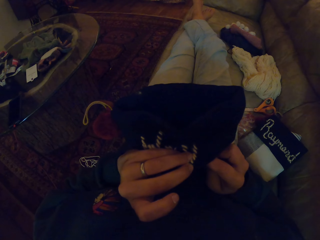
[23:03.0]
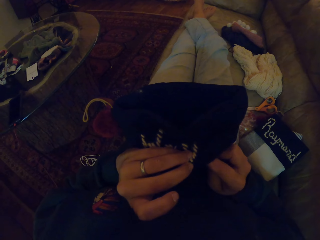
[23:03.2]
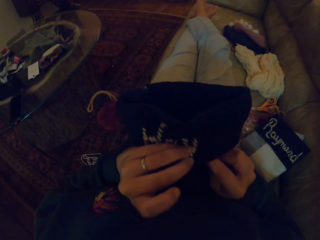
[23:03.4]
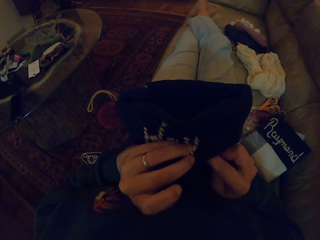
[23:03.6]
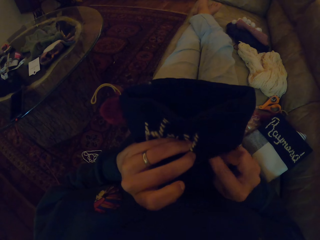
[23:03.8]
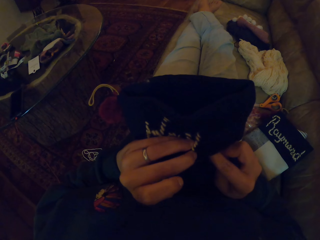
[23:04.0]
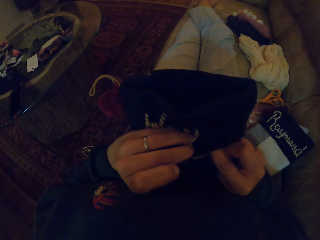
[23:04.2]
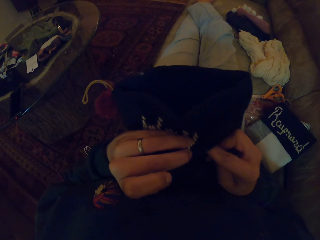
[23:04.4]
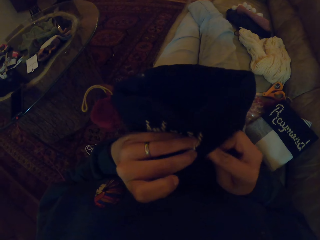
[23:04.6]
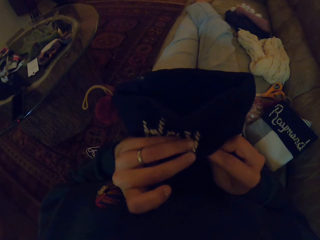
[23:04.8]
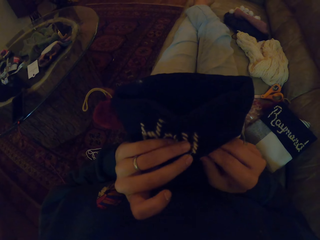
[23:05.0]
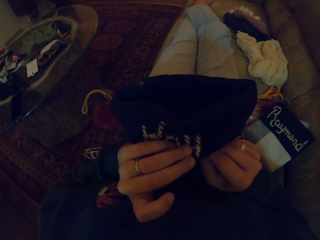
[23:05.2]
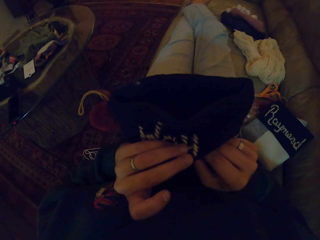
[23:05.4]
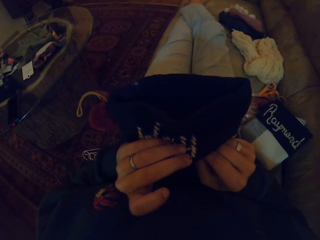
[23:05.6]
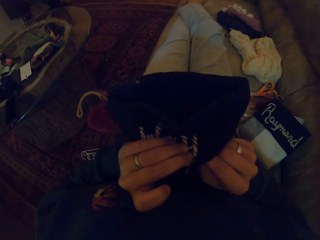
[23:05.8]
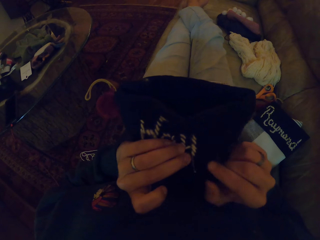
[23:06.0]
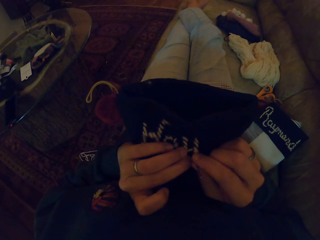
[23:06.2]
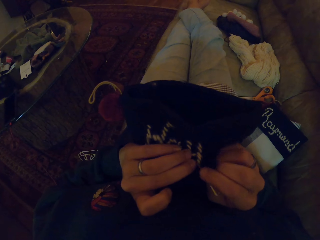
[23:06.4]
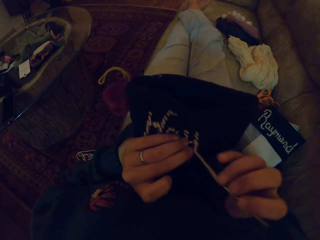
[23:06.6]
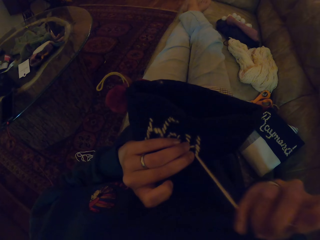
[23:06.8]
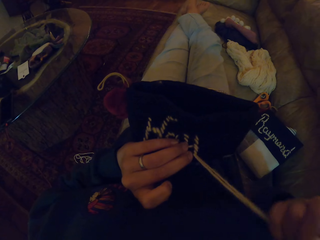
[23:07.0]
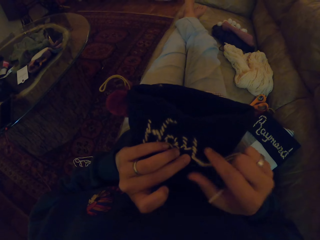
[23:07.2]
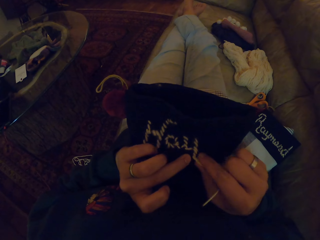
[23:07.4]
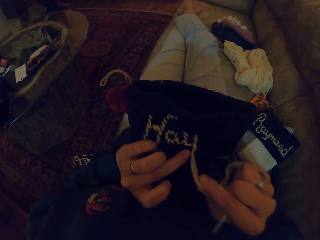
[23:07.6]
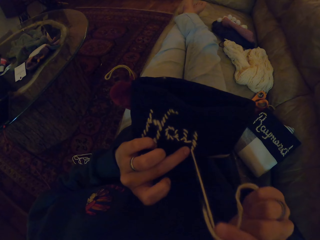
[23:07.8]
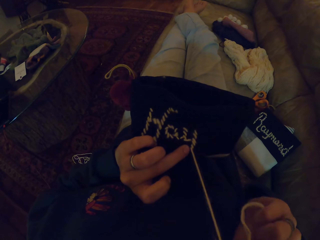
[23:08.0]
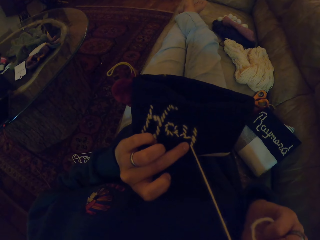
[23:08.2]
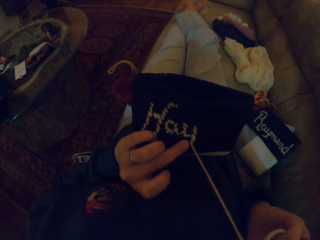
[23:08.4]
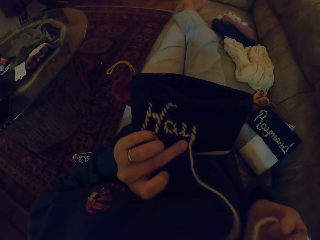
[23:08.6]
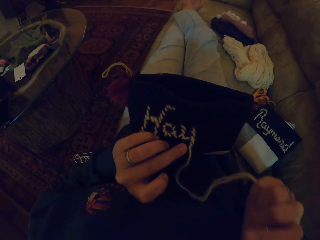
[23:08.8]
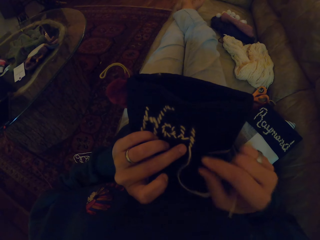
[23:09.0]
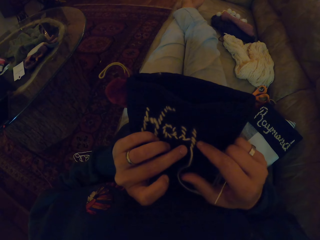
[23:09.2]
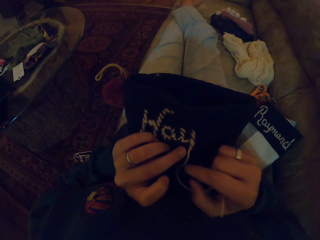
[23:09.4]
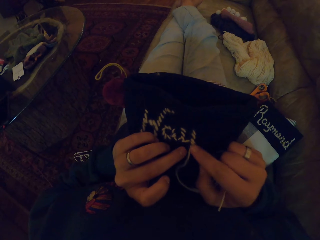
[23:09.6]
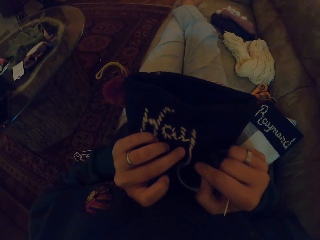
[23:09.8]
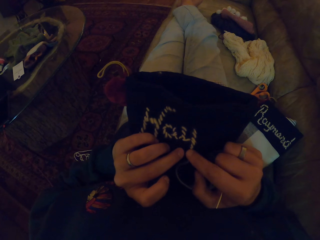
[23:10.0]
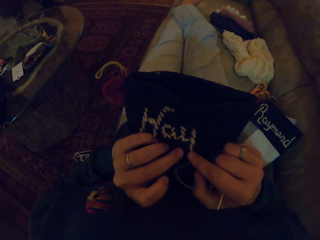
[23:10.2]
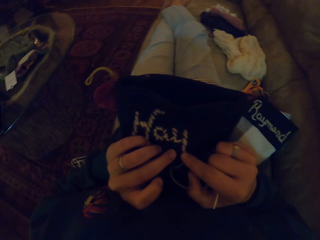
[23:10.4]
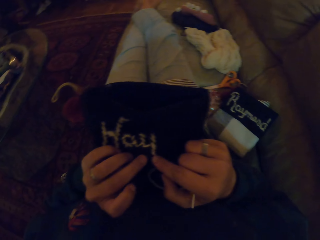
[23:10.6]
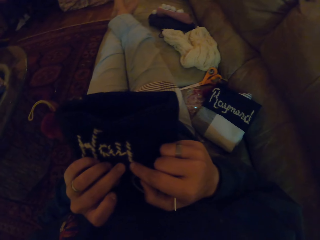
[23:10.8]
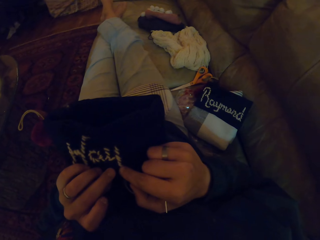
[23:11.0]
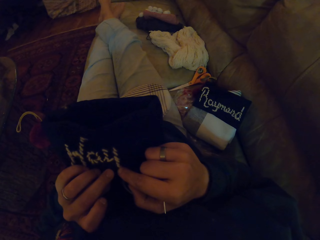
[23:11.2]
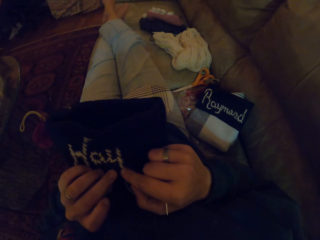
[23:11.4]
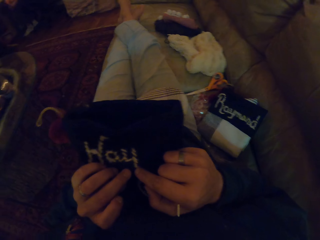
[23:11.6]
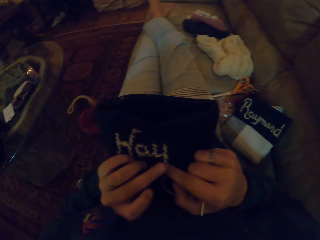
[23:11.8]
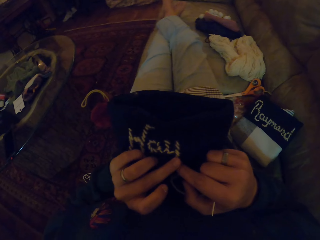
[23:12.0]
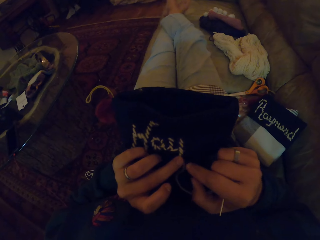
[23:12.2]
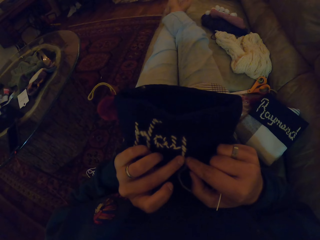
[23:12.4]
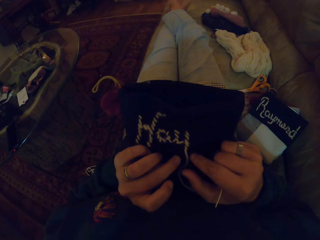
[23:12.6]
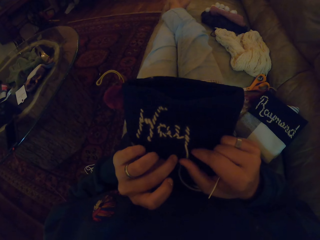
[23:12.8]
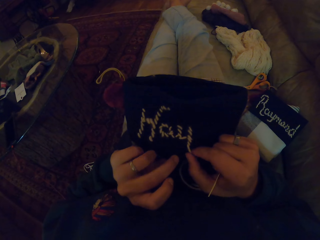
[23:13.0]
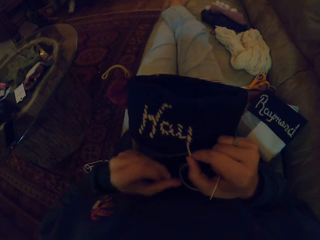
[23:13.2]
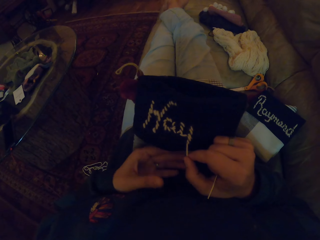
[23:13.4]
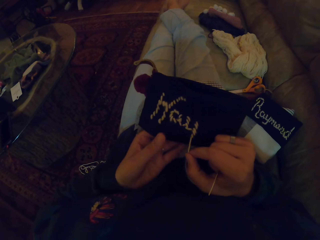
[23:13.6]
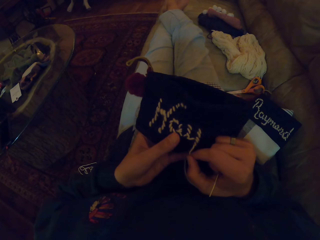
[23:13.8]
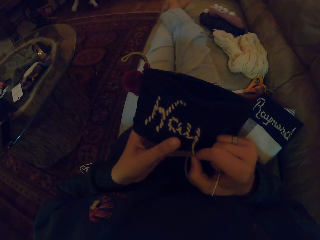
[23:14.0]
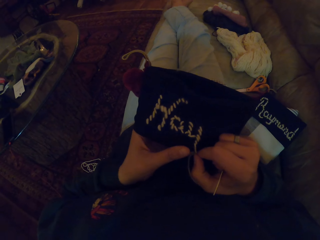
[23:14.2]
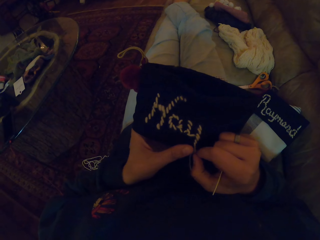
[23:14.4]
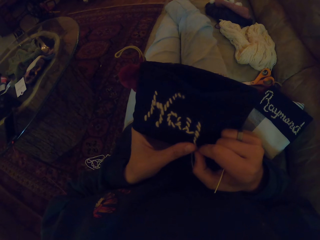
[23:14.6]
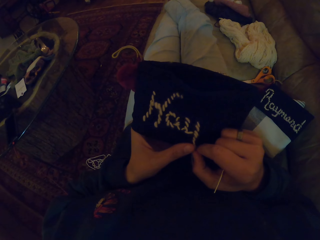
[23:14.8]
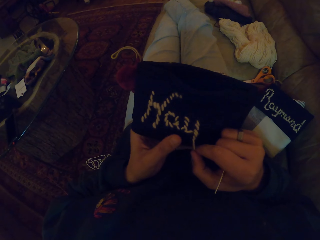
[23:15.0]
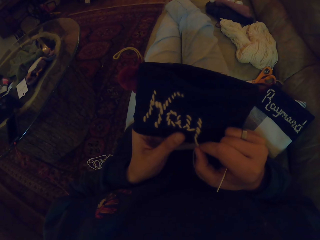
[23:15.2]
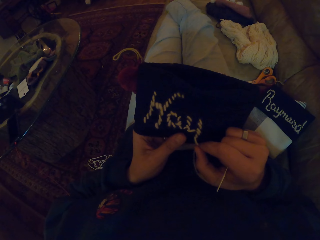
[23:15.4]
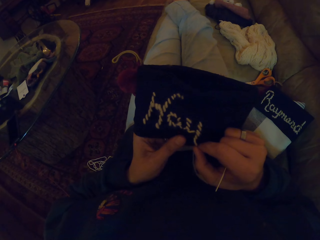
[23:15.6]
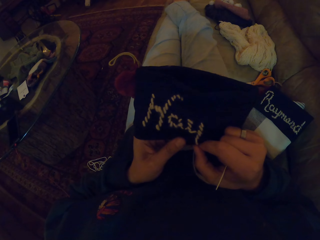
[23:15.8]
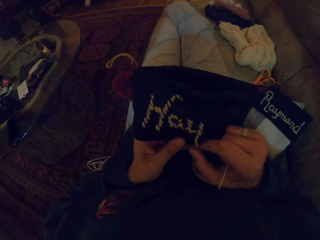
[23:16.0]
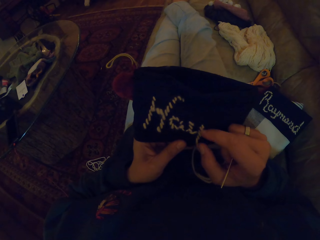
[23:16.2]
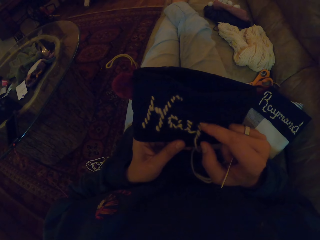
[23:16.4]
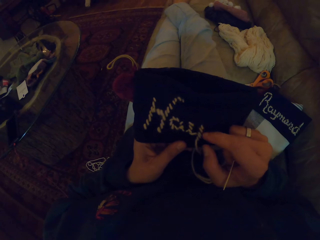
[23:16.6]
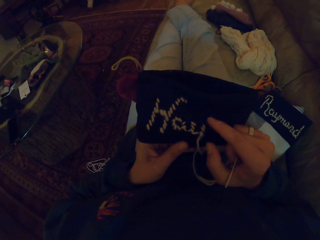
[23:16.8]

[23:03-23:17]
The camera wearer pulls the thread. She touches the thread with both hands. She holds the cloth with her left hand.

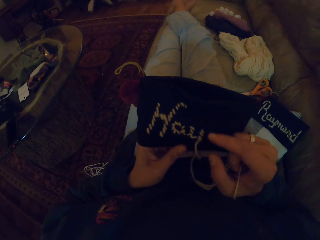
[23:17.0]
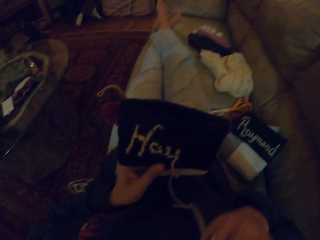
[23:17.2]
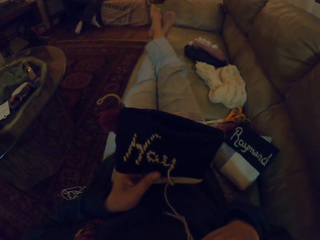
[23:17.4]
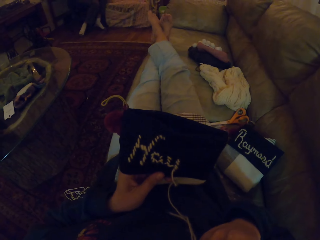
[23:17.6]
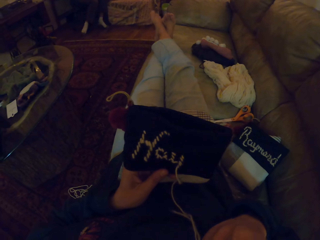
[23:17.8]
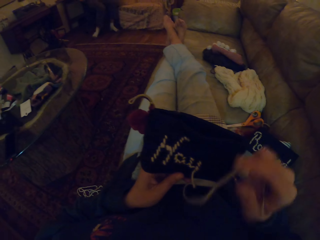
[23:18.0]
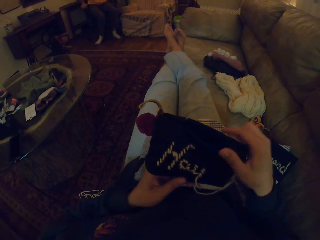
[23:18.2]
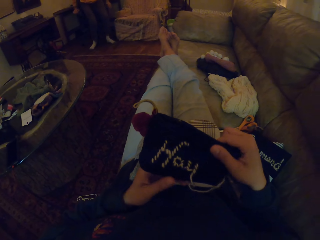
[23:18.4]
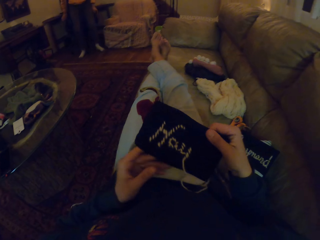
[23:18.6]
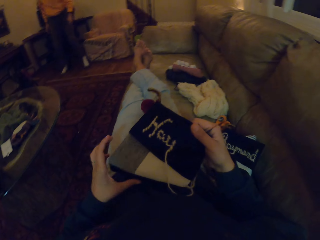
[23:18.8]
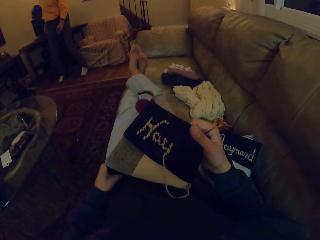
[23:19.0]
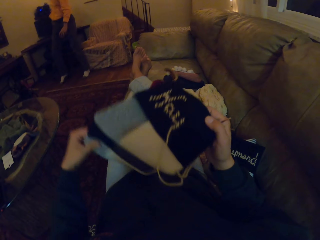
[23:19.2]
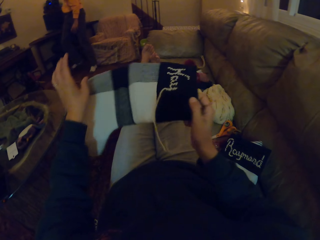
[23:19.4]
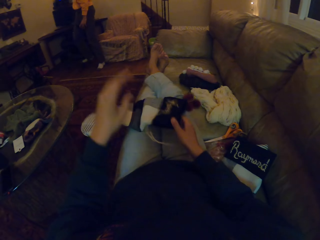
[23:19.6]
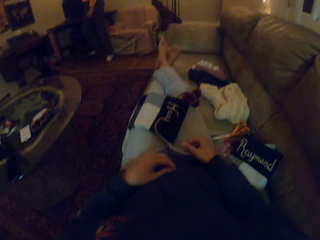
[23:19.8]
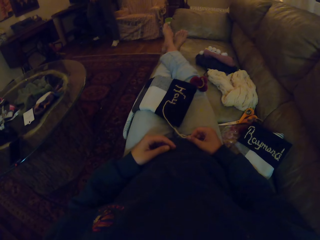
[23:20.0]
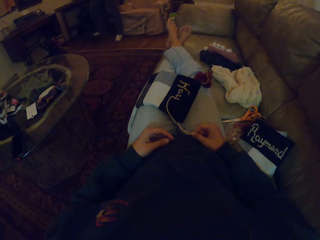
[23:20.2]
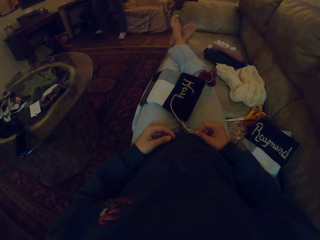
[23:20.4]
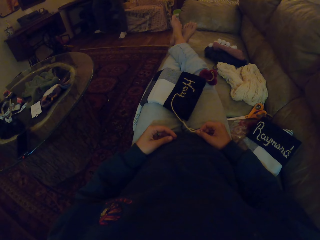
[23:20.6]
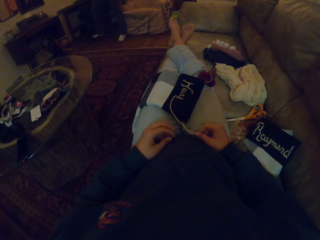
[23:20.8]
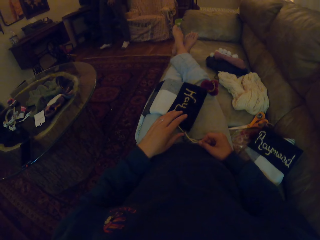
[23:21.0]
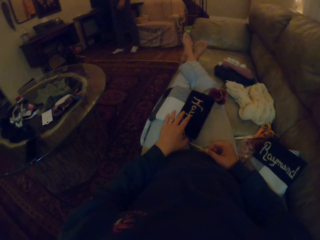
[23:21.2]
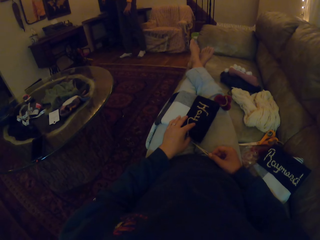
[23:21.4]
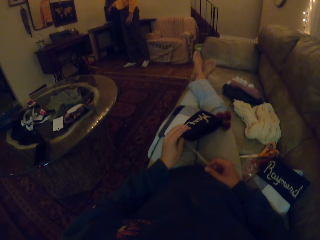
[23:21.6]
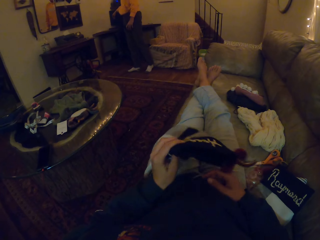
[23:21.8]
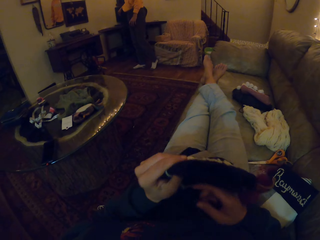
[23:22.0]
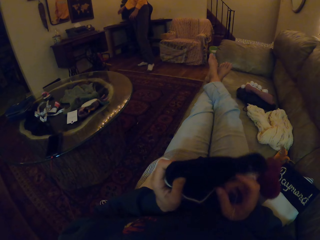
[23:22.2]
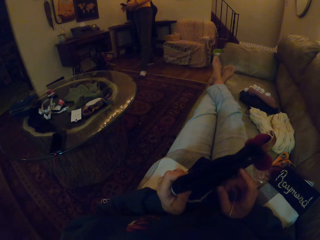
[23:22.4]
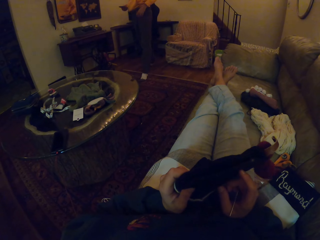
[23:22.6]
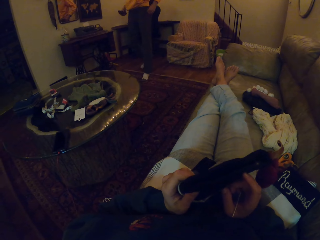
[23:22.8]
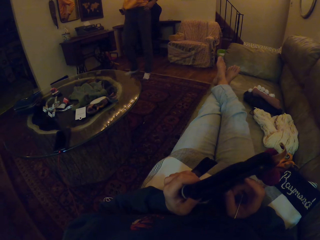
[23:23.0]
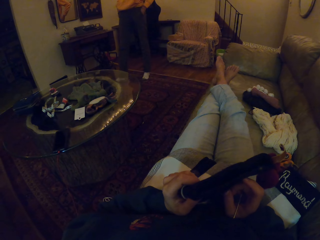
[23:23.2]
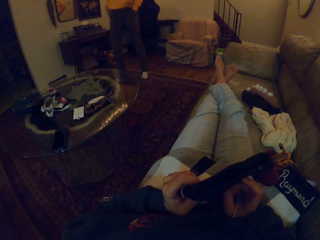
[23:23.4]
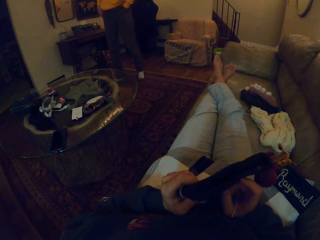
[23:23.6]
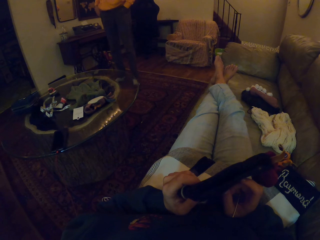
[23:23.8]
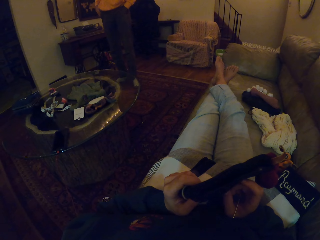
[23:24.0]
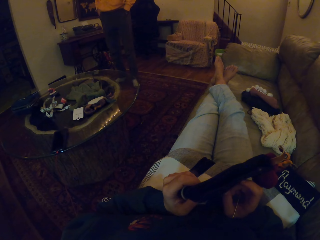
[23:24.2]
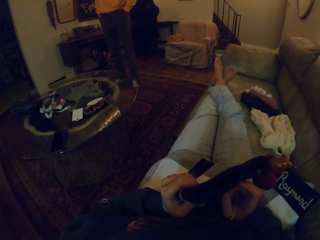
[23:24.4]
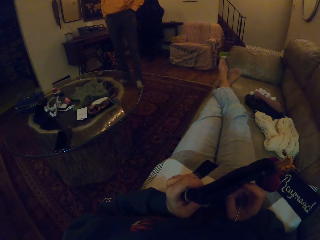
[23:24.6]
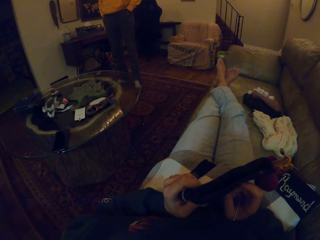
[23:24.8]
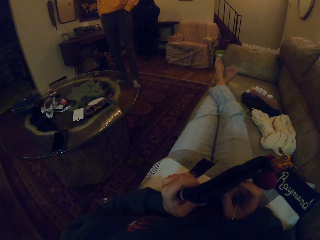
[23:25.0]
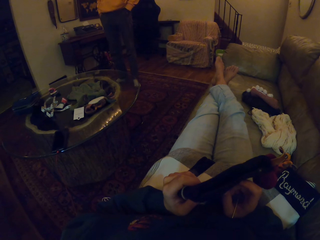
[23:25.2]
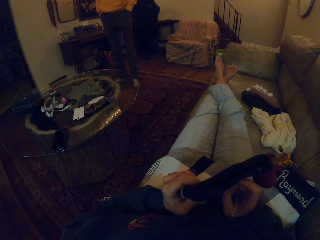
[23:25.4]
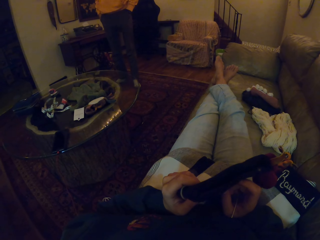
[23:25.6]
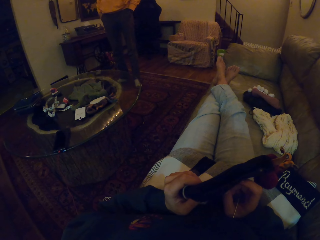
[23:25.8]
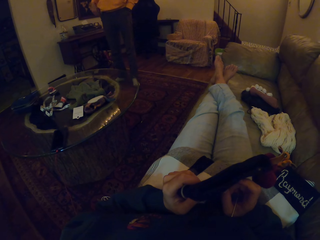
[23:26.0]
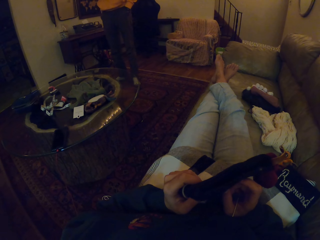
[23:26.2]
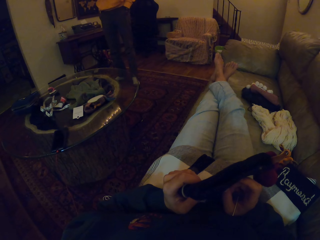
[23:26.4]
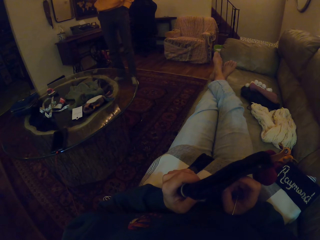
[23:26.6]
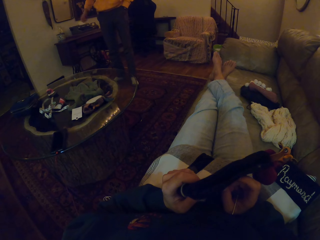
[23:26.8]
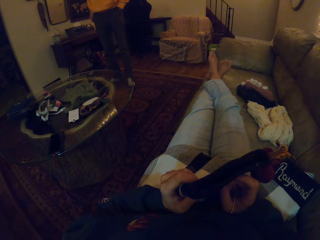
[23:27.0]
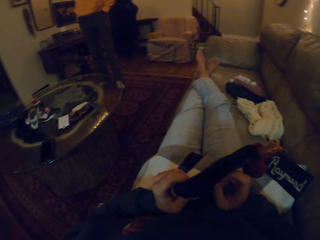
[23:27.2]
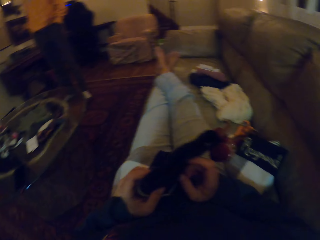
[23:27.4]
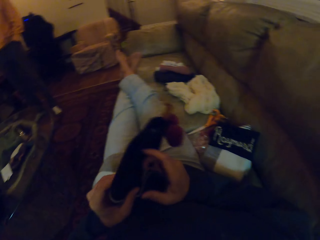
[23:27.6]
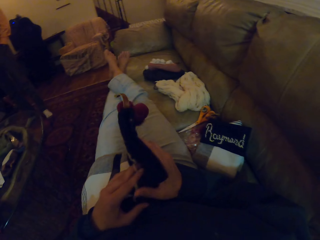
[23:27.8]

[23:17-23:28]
The camera wearer adjusts the needle. She puts the needle in her mouth. She drops the cloth on her thighs. She adjusts the fabric. She looks at the cloth. She picks up the cloth with her left hand. She holds the fabric. A person walks in the room. The person puts her hands in the pockets. The camera wearer touches the cloth with her right hand. The person stands. The person gestures to the camera wearer with his right hand.
